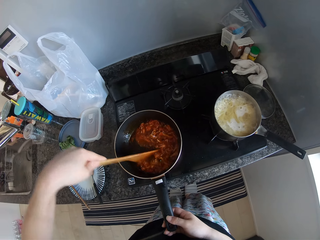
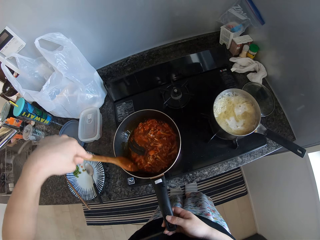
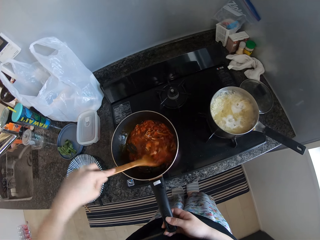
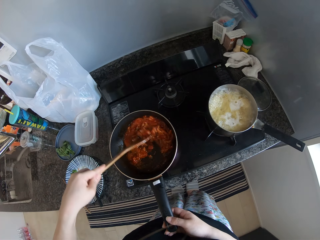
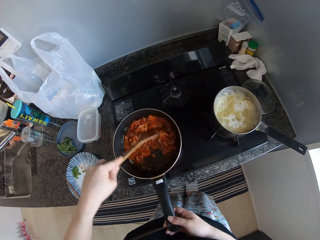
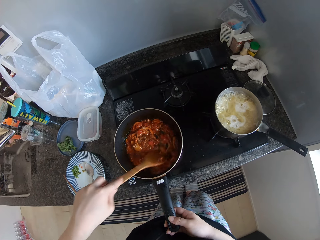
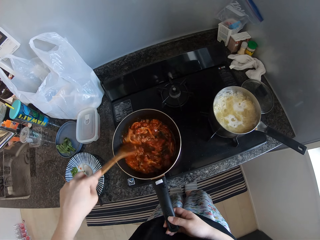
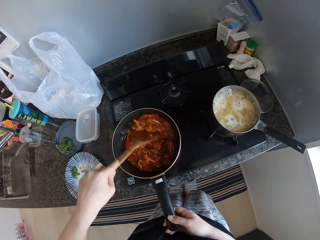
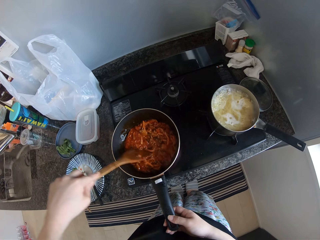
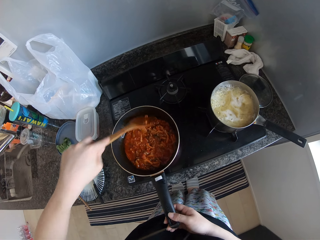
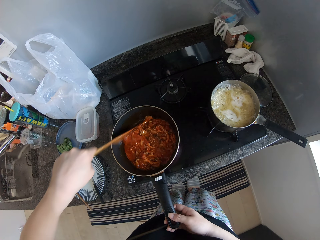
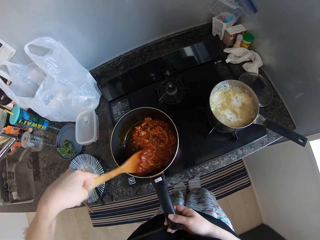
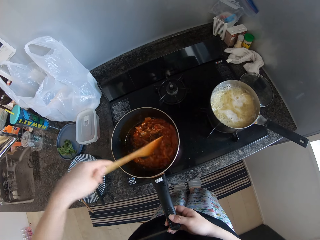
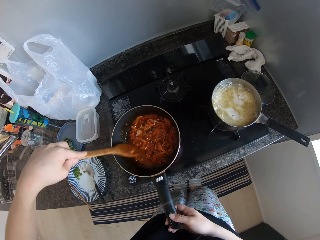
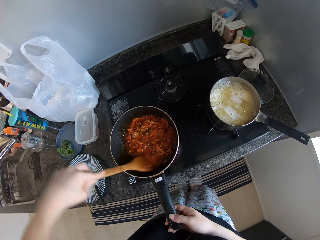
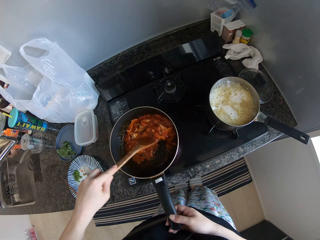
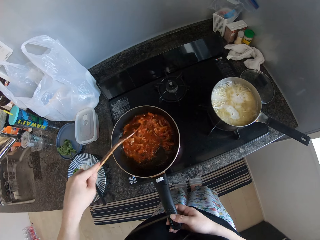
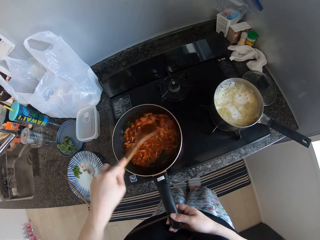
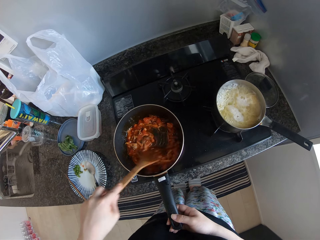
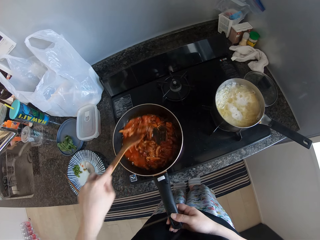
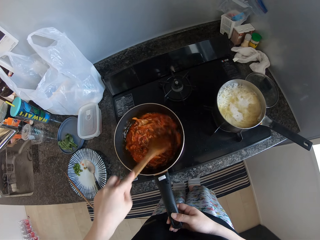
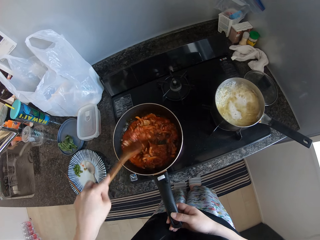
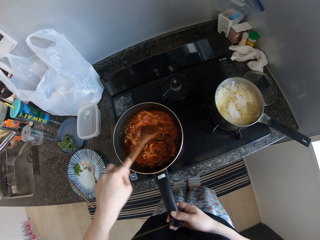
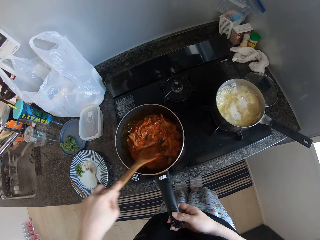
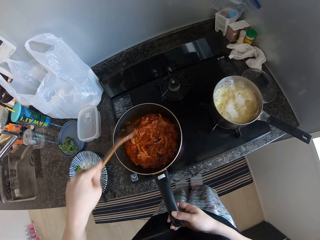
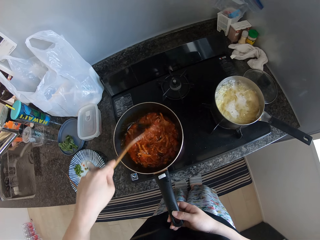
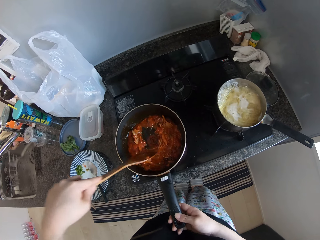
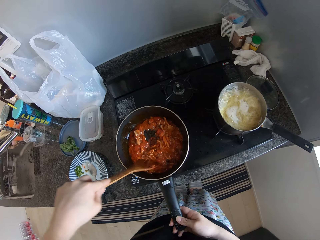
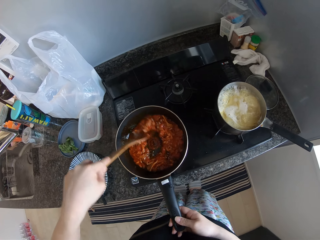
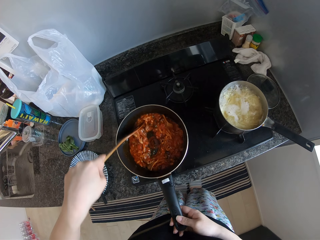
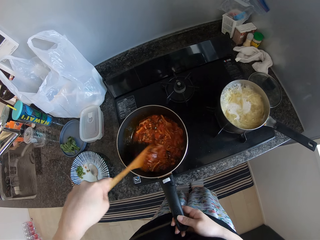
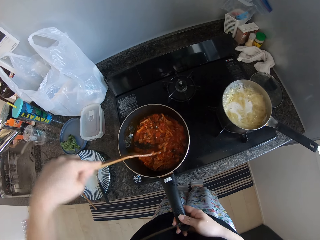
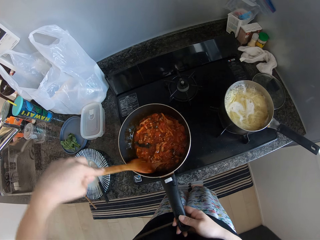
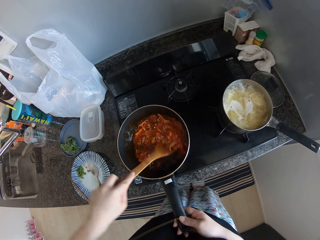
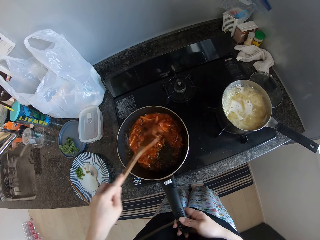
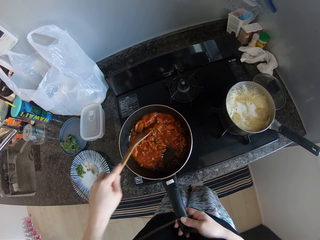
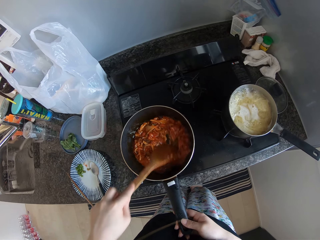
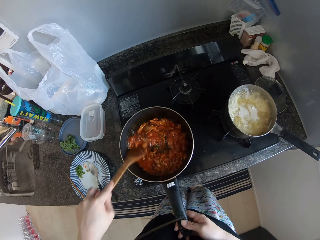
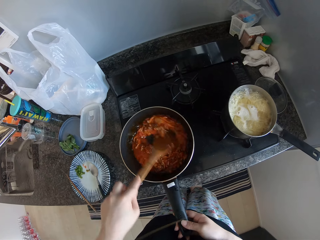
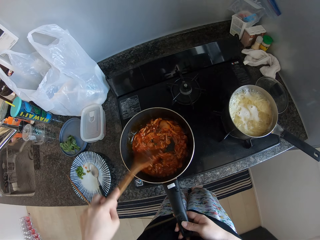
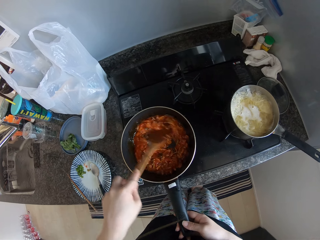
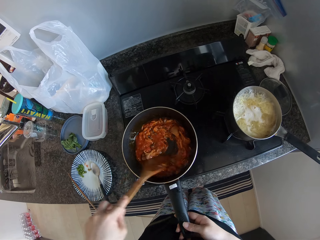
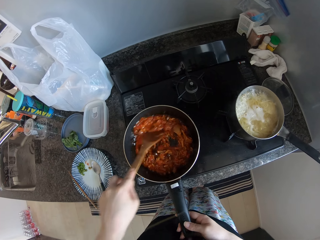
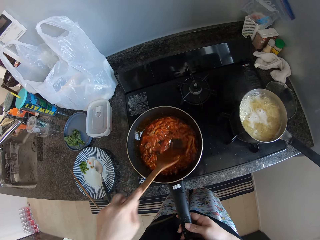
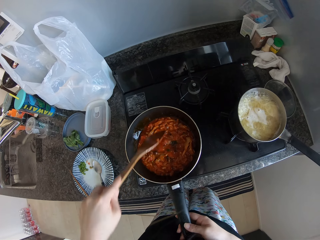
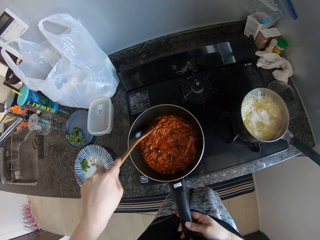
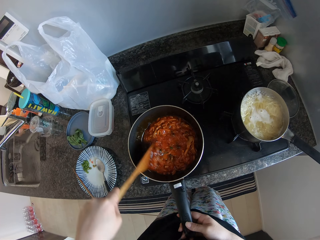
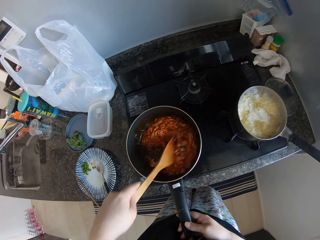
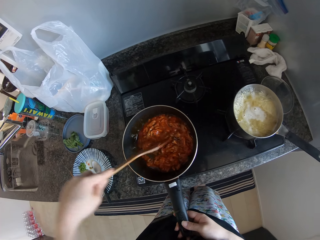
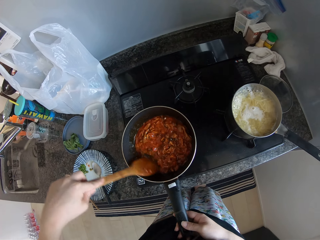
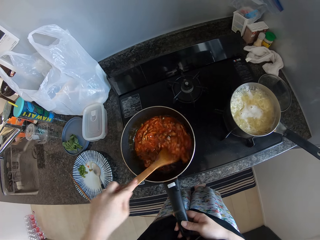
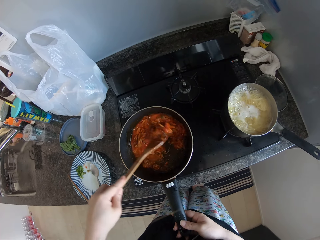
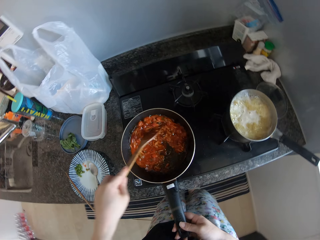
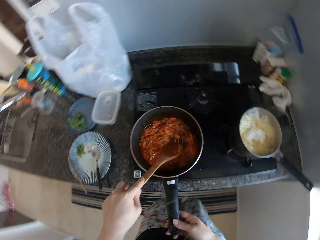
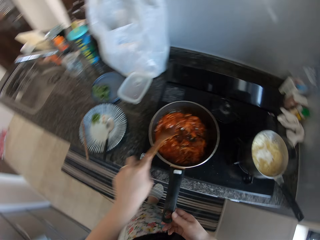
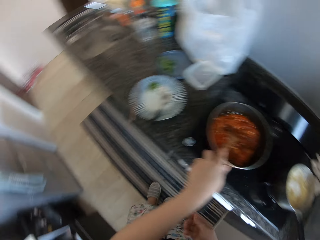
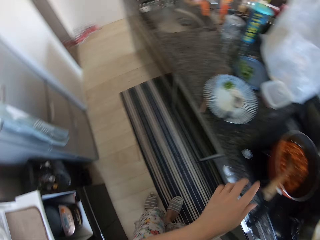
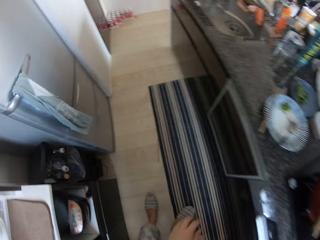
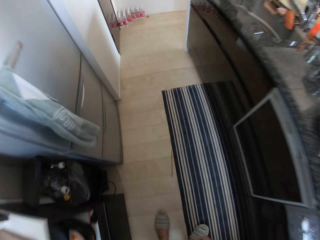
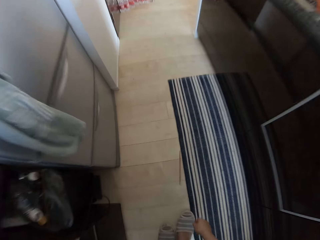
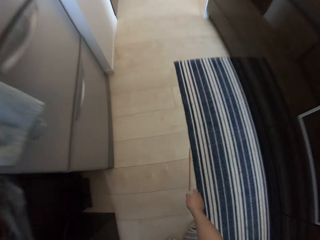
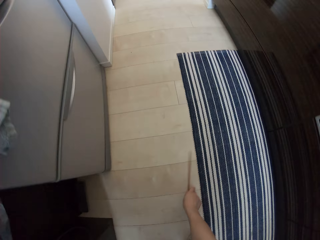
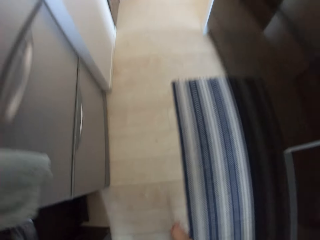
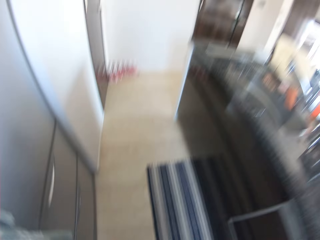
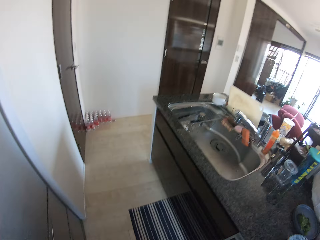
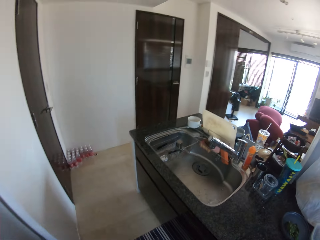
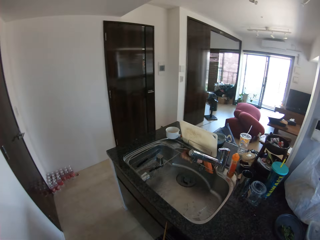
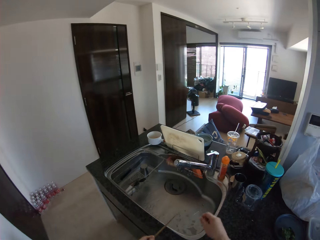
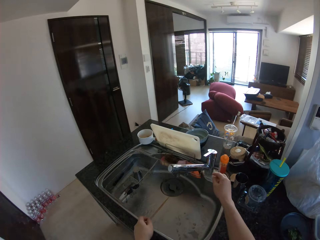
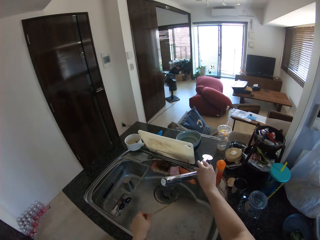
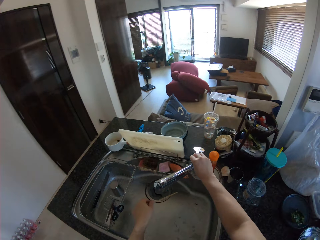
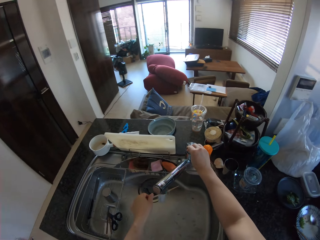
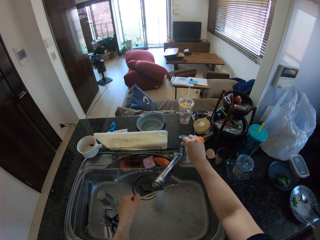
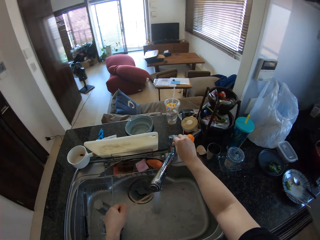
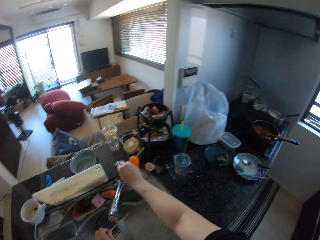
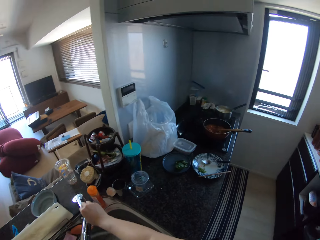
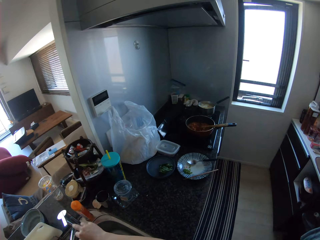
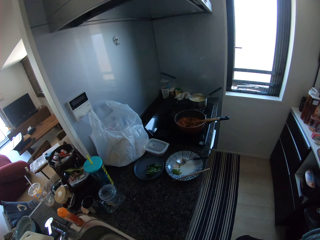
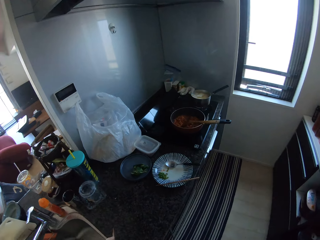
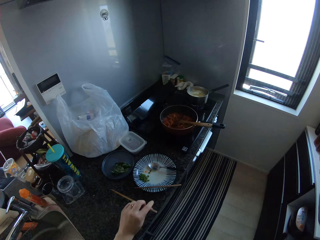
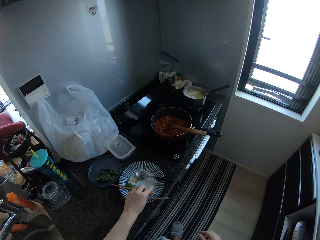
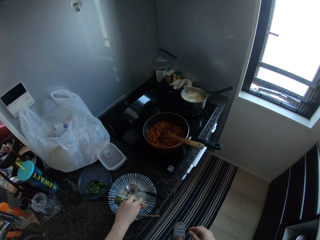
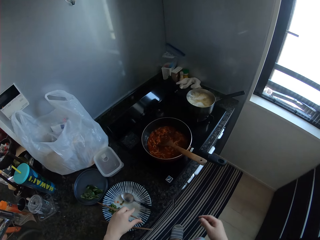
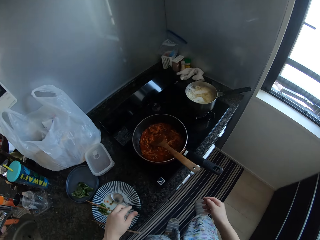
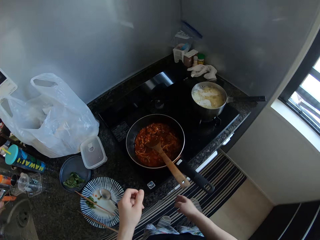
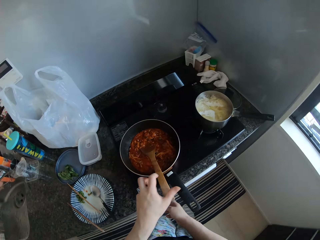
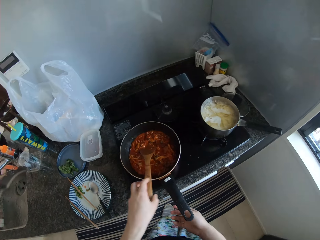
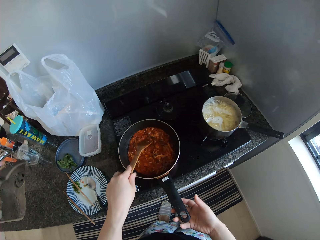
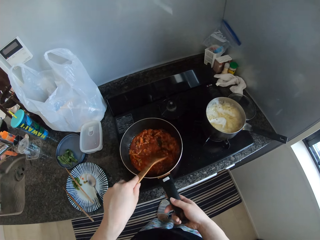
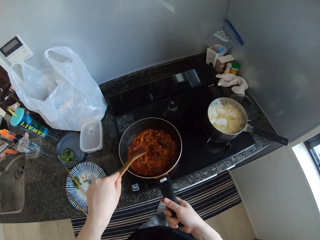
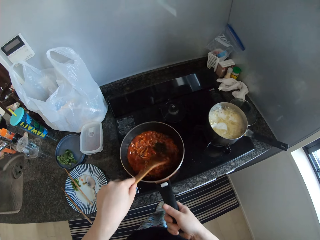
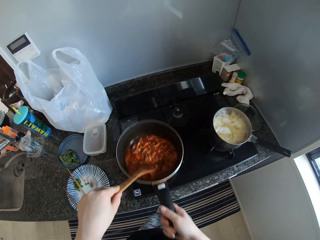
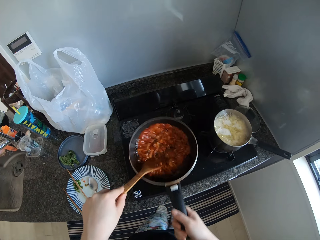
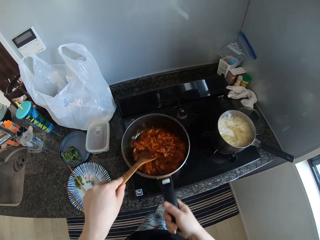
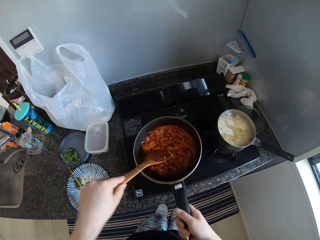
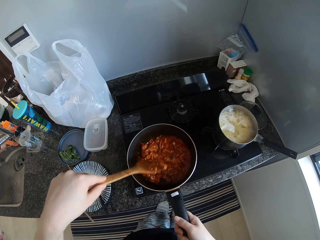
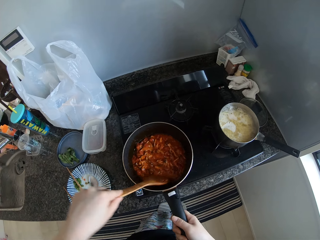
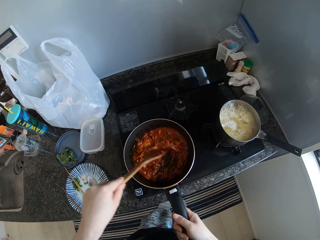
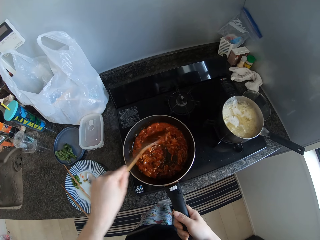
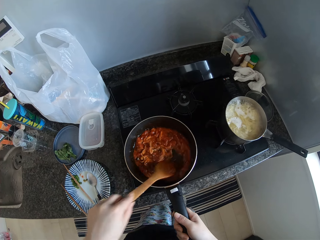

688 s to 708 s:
The camera wearer picks up a chopstick from the floor with her right hand. She opens the kitchen tap with her right hand. She rinses the chopstick under the running water from the tap. She drops the chopstick in her left hand on the dinnerware on the table. She stir fries the food in the frying pan with the spoon in her left hand. She does it again. She holds the handle of the frying pan with her right hand and shakes the frying pan with her right hand.
